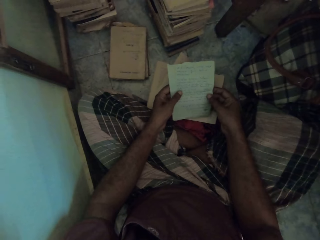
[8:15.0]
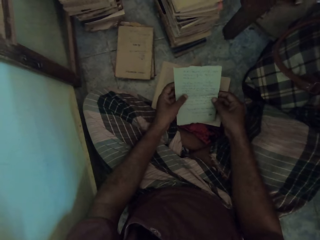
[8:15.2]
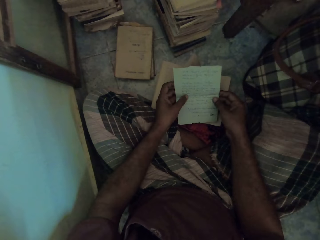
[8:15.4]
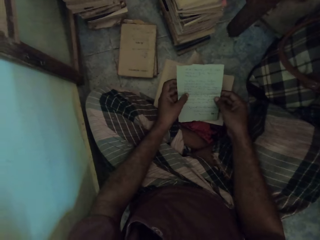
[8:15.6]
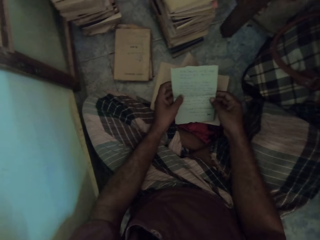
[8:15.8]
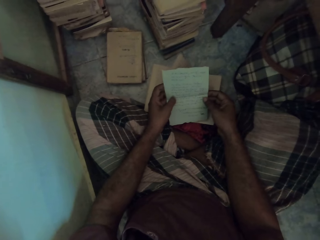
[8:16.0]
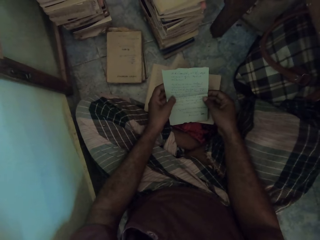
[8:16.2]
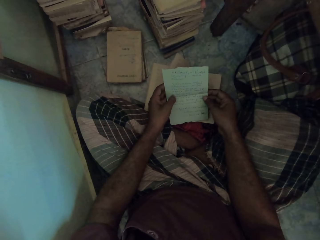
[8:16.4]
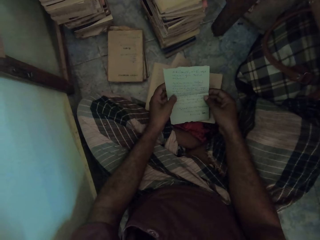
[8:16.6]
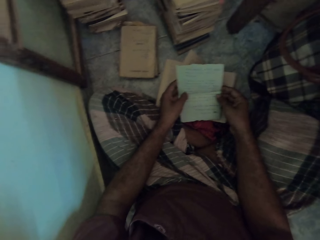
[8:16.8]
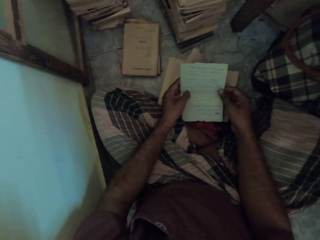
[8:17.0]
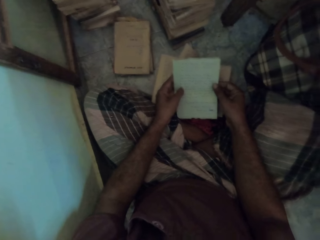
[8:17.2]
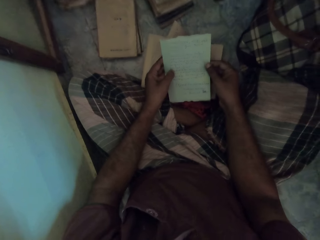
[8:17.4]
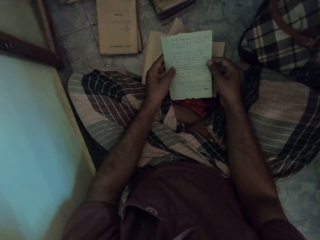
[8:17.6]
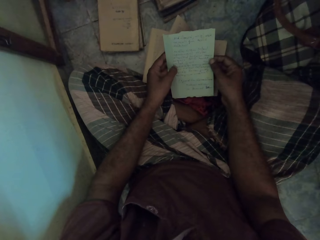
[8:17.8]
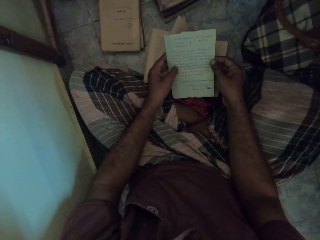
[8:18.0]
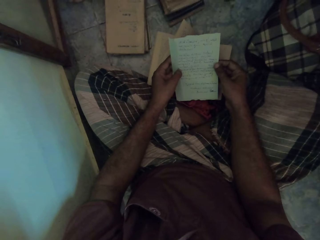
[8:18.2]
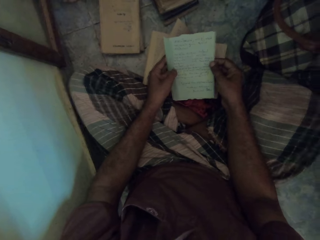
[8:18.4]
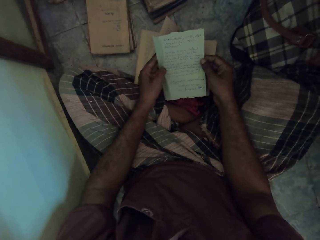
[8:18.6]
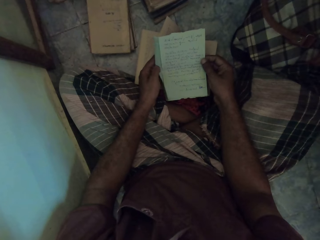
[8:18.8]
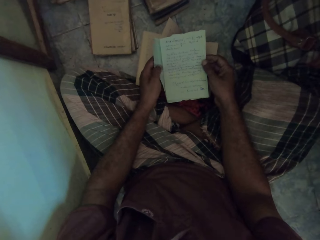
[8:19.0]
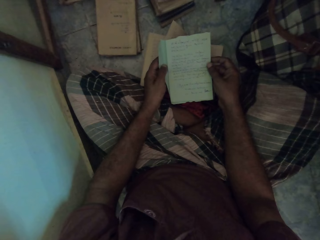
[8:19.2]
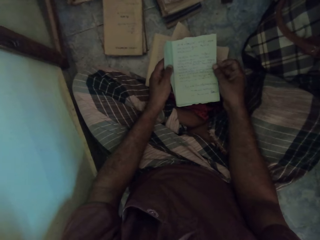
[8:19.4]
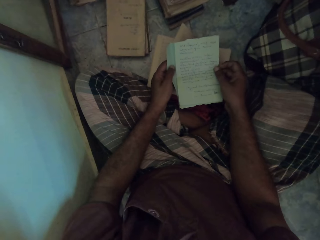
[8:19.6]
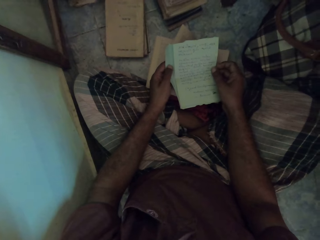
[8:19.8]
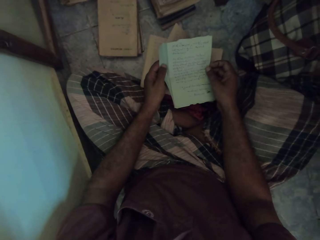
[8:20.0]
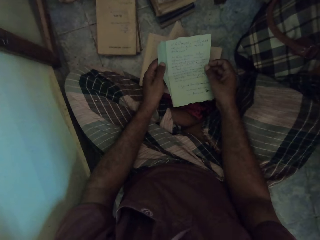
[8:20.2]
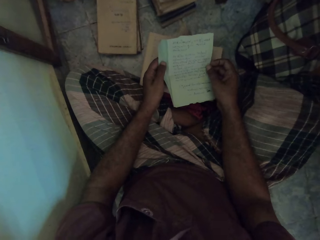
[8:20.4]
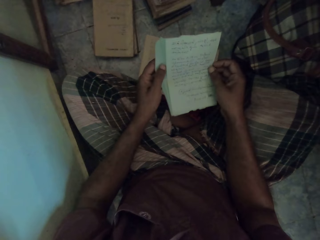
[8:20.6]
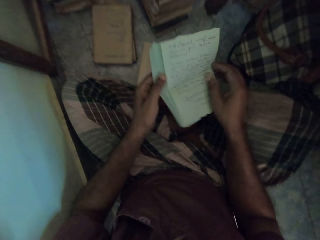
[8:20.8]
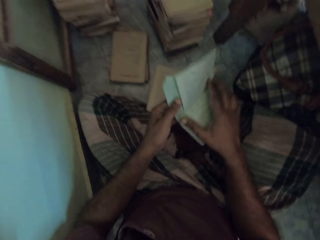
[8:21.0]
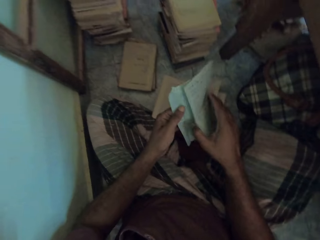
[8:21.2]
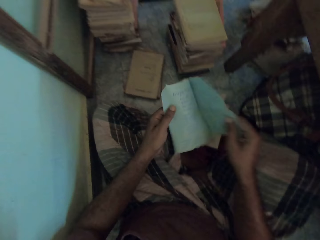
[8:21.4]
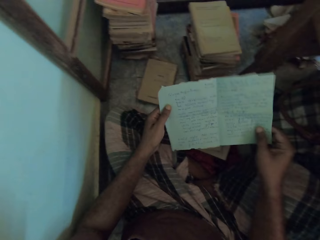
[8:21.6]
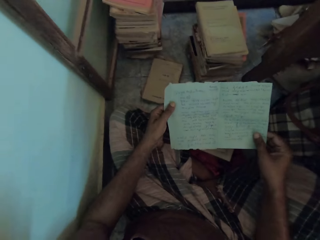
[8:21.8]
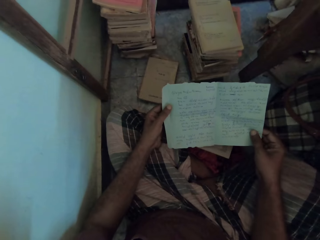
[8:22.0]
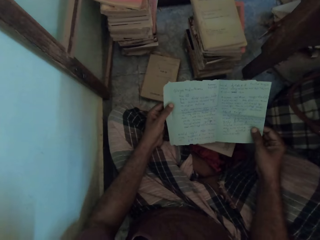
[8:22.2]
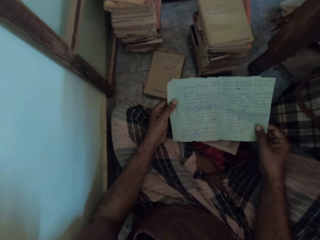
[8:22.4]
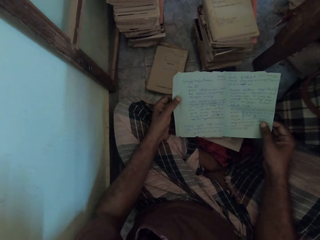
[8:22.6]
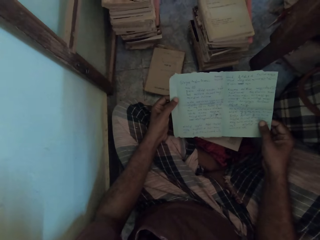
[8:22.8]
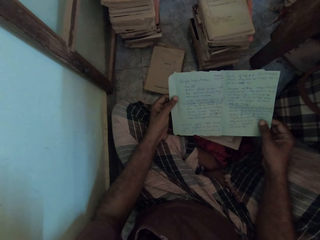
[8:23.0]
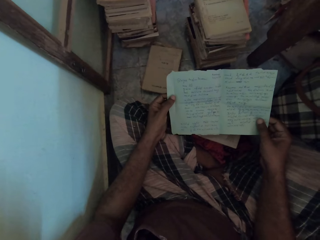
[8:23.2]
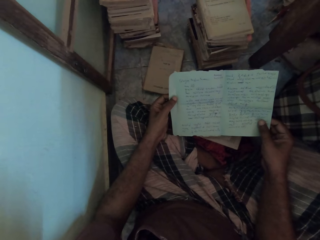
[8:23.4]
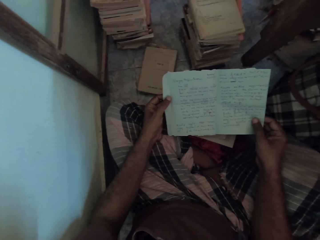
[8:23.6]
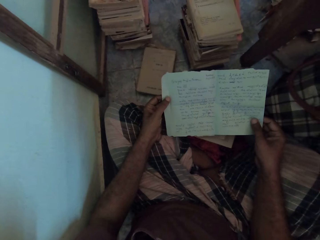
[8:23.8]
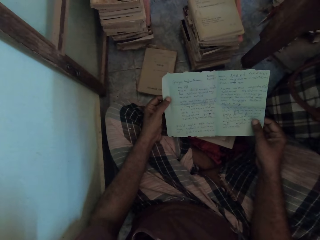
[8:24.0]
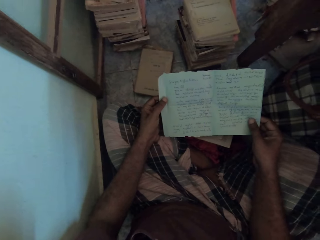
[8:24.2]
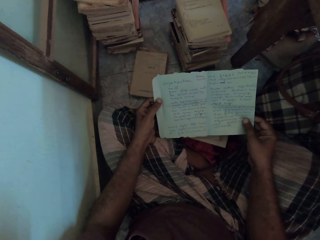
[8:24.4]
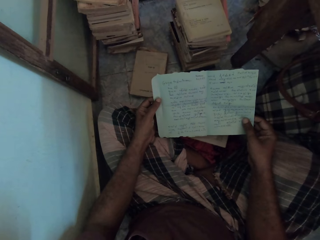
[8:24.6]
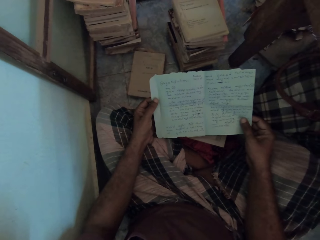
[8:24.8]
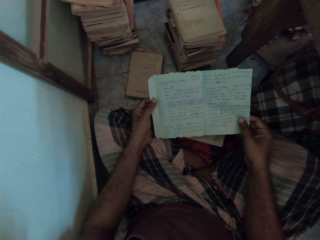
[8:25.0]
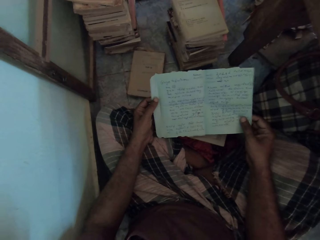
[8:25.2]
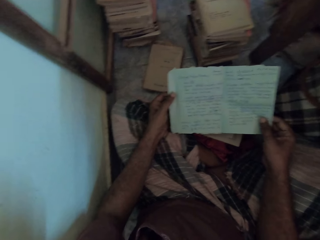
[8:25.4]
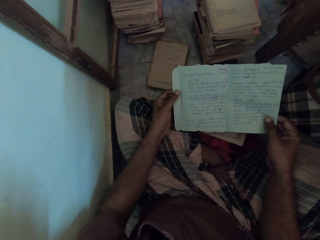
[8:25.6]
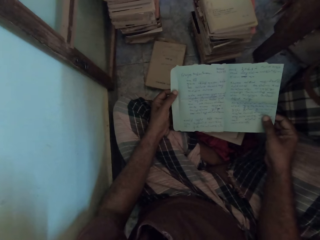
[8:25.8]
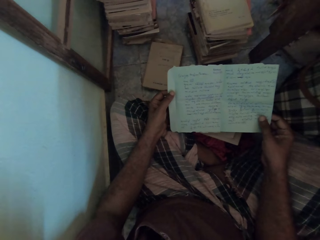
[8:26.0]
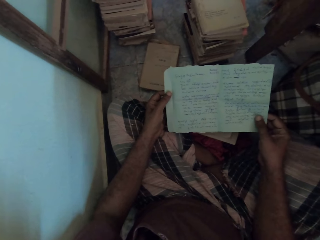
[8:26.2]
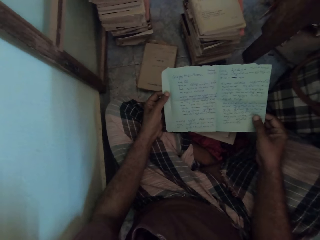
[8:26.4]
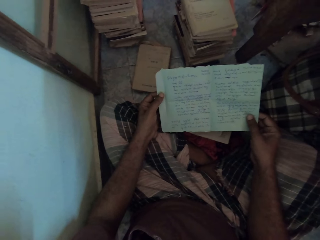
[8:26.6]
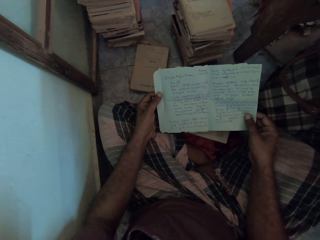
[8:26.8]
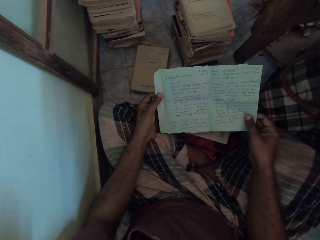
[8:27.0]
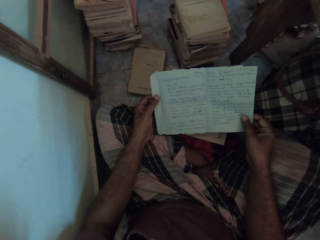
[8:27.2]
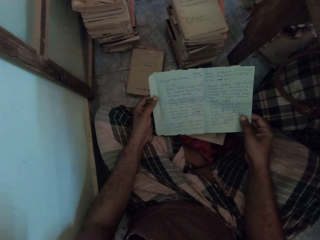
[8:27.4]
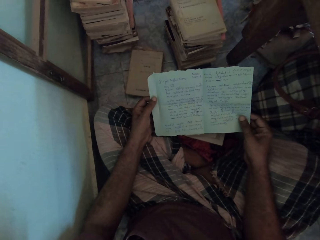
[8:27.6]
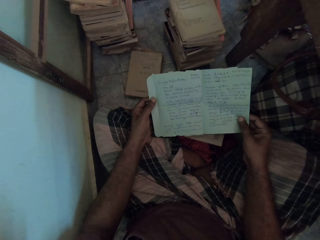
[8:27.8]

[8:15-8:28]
The camera wearer reads a paper. They unfold the paper. They read the paper.

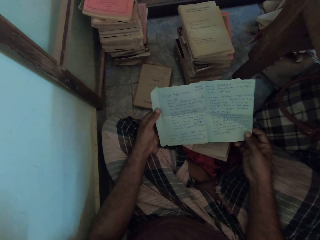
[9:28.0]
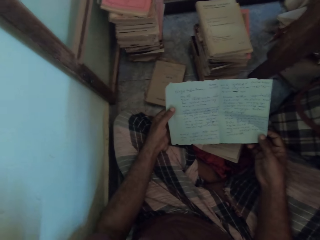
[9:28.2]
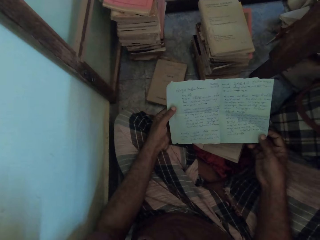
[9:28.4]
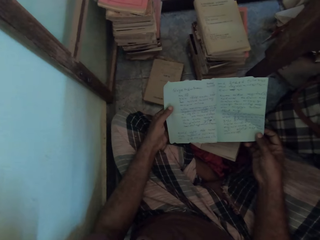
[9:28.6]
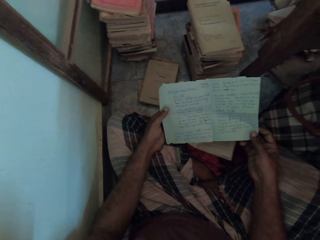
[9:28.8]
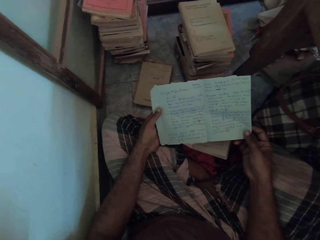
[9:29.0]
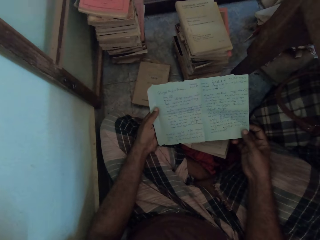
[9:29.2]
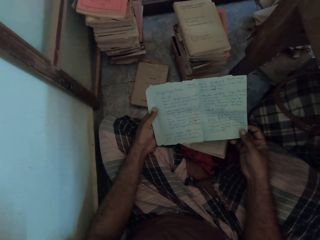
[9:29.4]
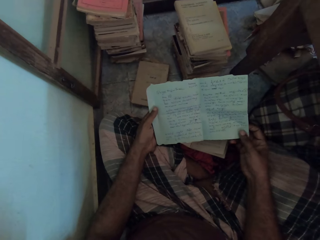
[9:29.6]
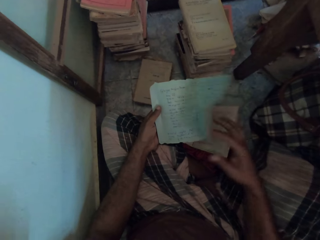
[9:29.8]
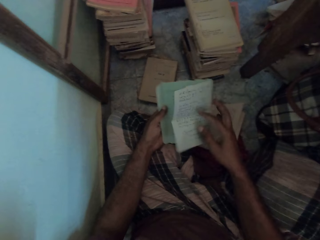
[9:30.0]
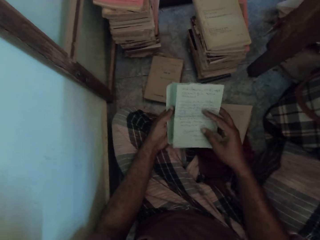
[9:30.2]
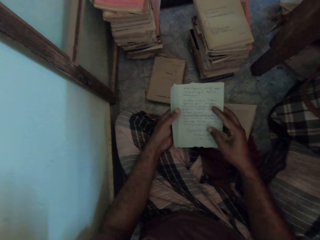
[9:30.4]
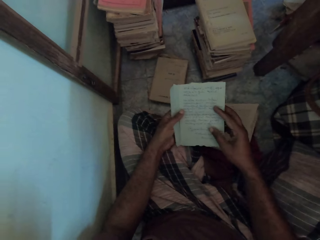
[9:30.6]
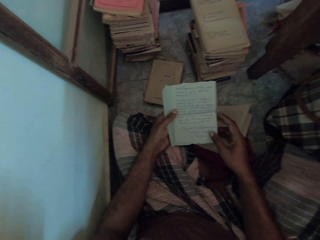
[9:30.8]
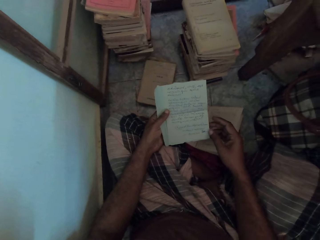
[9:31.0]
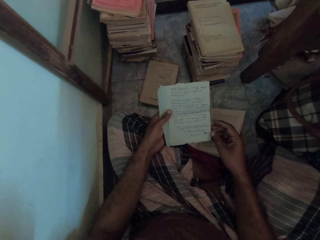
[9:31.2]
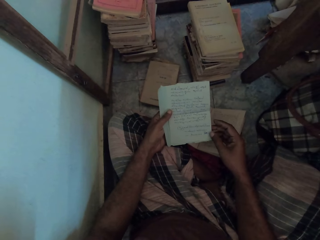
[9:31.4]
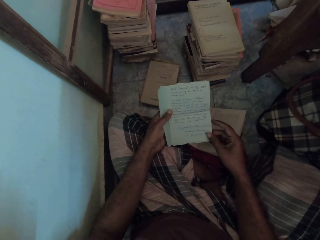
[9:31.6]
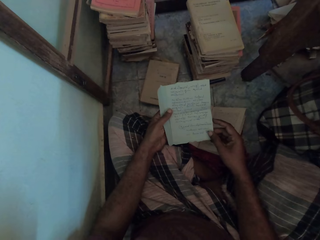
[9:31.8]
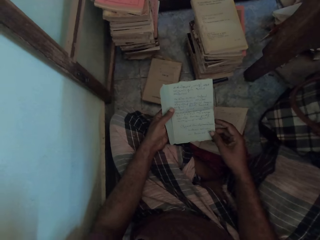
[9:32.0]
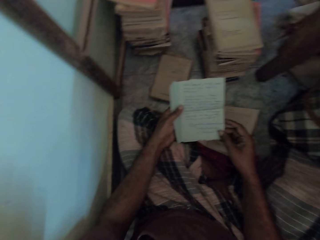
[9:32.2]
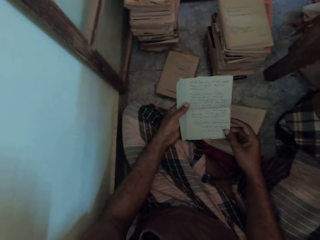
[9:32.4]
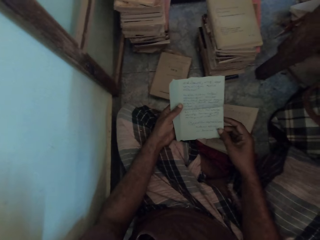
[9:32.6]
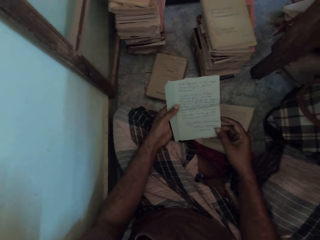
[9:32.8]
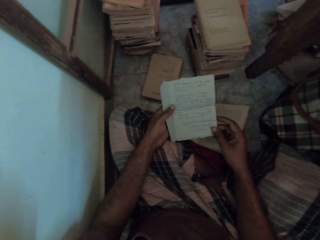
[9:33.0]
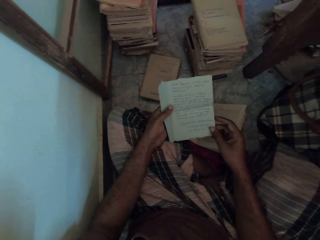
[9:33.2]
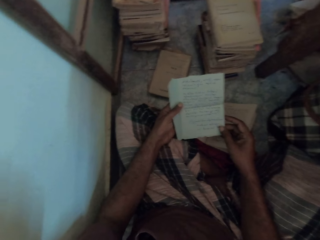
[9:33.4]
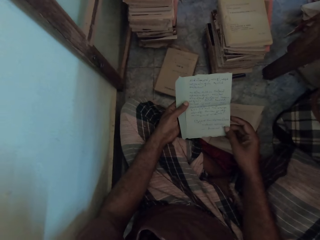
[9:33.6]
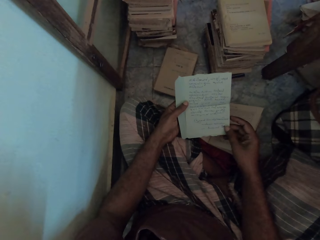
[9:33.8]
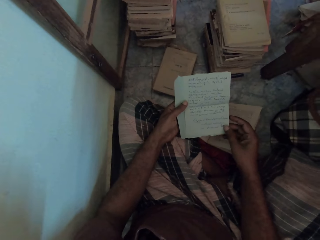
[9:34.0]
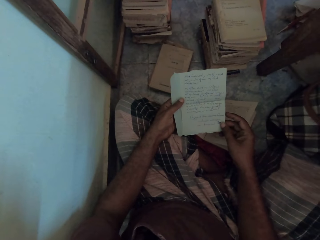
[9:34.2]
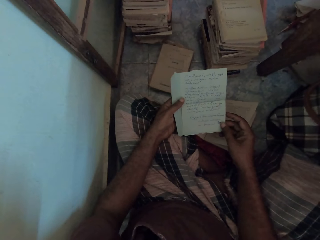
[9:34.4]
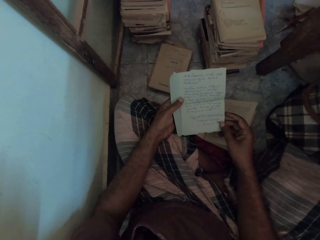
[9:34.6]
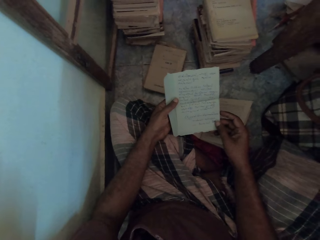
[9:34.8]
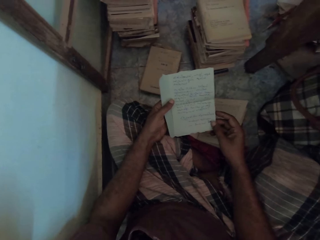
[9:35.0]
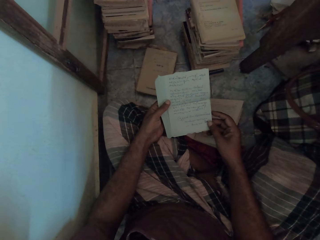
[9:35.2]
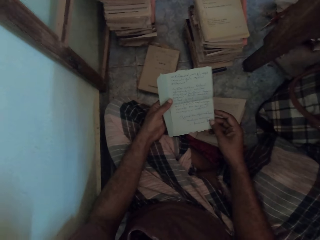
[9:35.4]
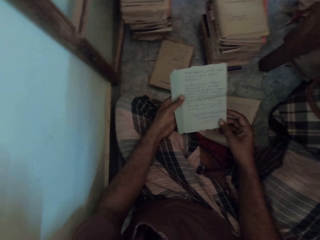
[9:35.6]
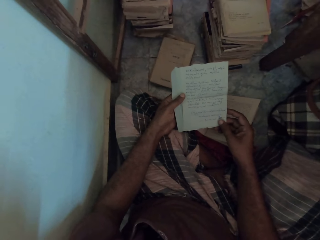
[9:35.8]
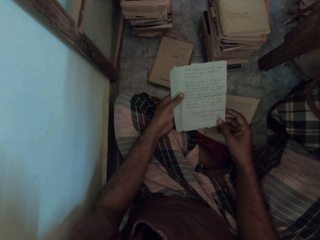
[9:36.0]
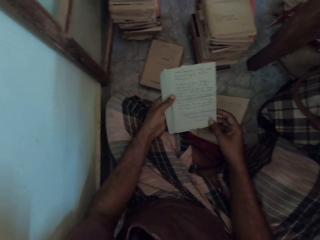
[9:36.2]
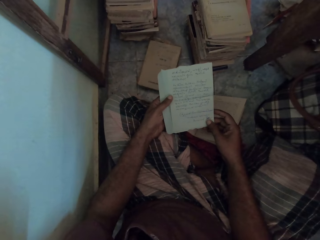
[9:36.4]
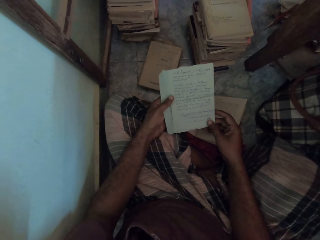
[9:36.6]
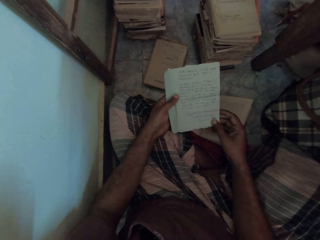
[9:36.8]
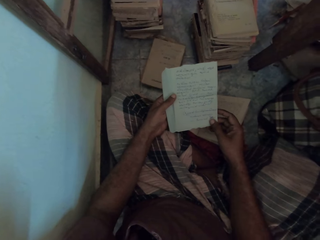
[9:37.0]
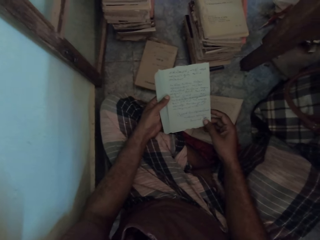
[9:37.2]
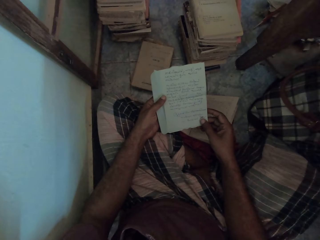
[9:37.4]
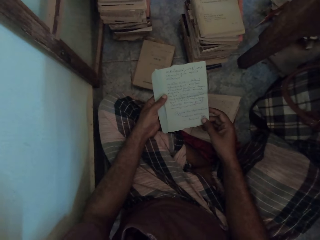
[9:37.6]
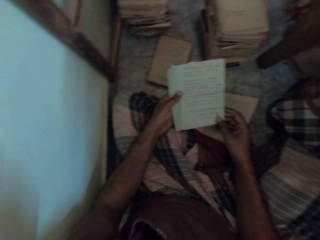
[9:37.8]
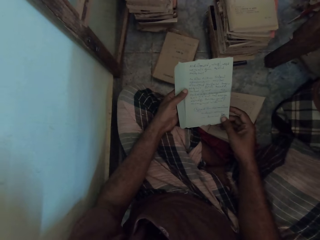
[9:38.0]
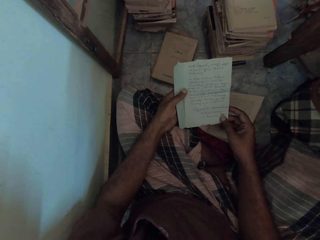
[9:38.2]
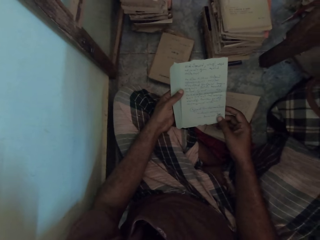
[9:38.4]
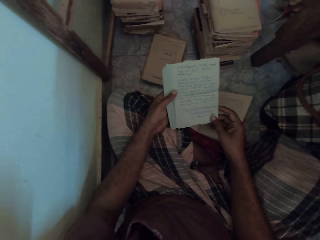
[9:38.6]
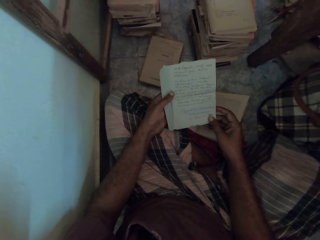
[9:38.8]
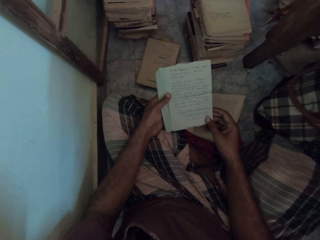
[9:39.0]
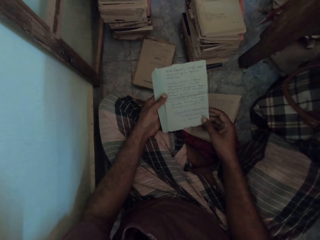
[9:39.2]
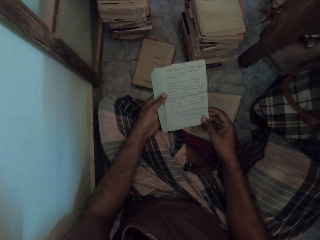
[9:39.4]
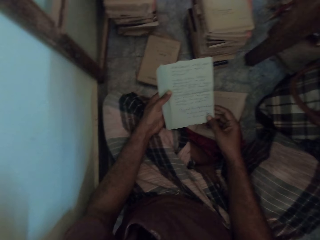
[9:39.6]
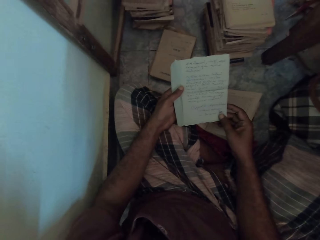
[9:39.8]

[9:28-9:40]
The camera wearer turns the paper over with his left hand. He folds the piece of paper. He holds the piece of paper.
